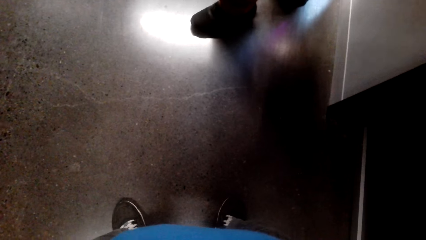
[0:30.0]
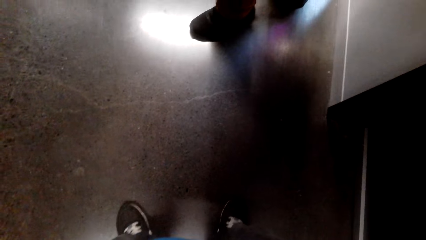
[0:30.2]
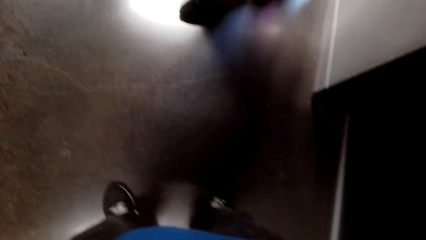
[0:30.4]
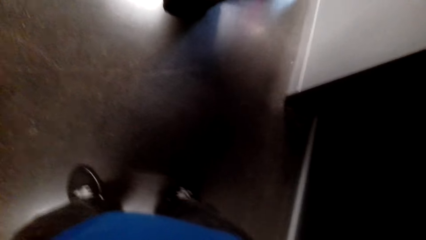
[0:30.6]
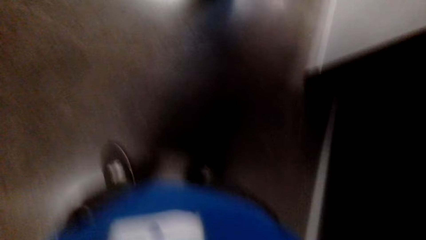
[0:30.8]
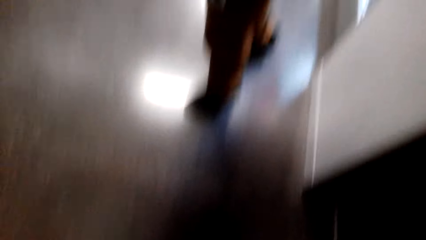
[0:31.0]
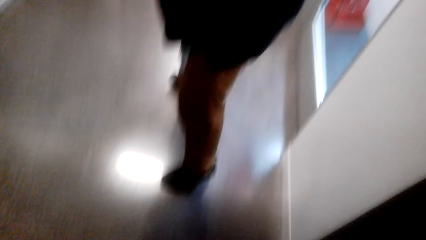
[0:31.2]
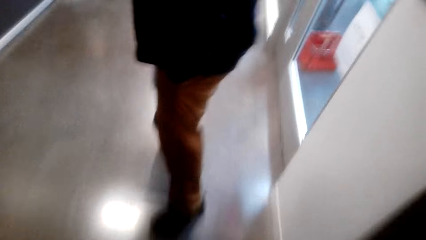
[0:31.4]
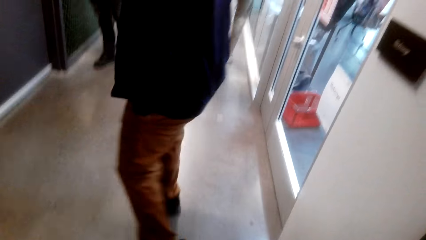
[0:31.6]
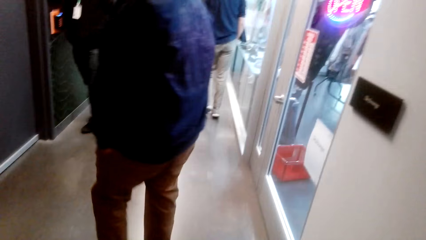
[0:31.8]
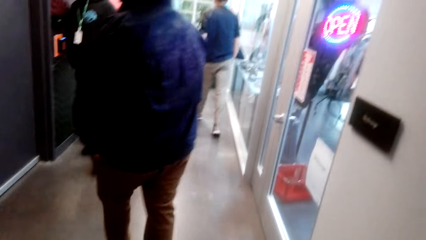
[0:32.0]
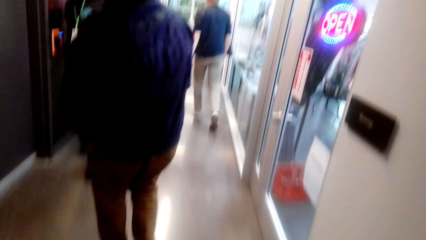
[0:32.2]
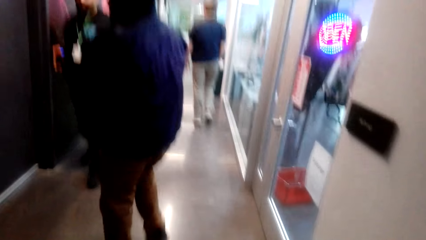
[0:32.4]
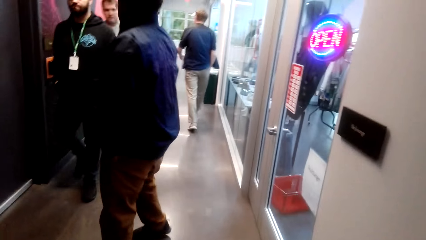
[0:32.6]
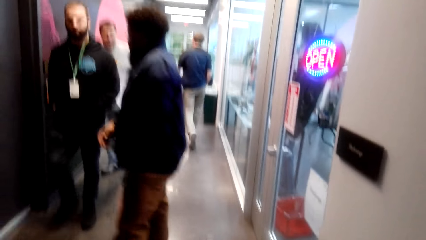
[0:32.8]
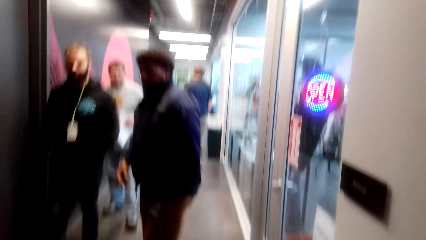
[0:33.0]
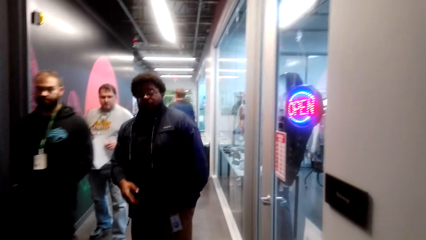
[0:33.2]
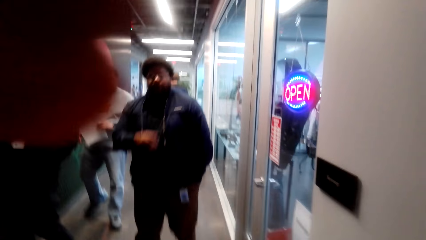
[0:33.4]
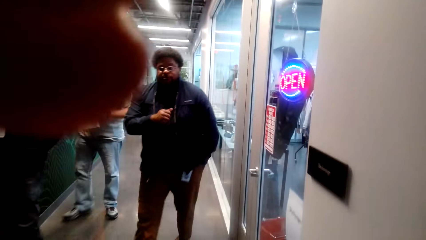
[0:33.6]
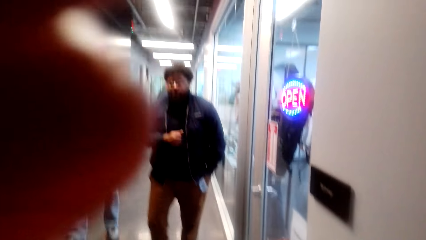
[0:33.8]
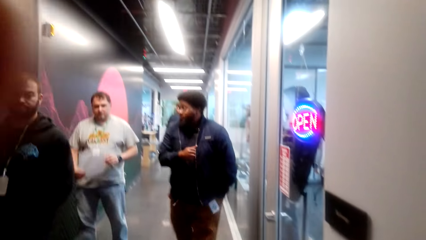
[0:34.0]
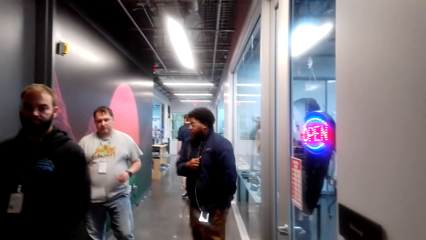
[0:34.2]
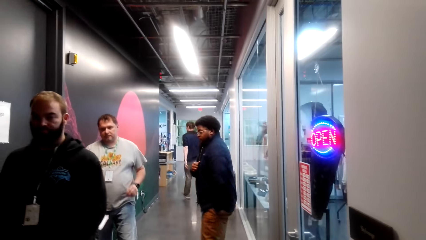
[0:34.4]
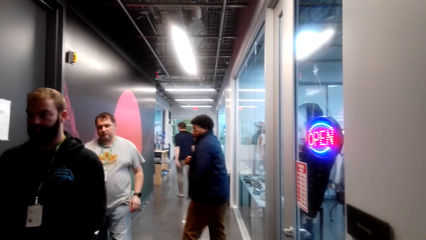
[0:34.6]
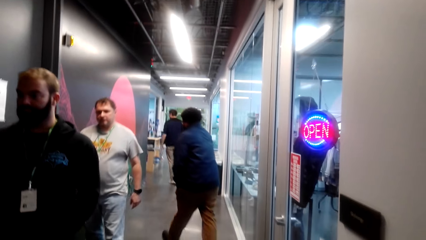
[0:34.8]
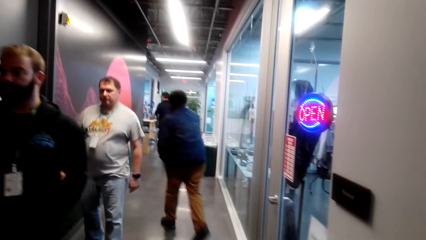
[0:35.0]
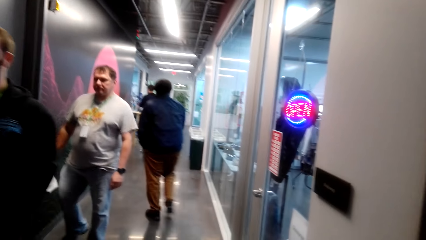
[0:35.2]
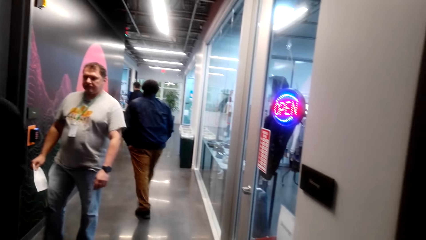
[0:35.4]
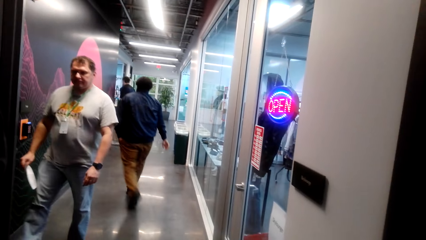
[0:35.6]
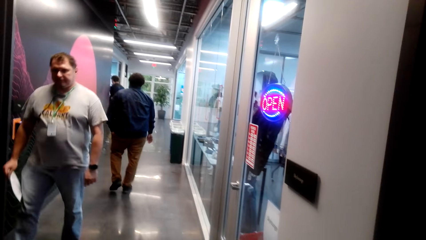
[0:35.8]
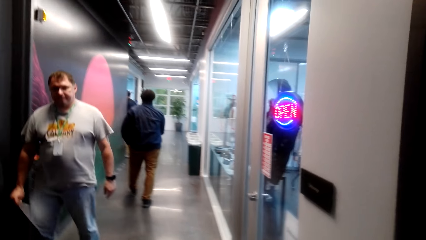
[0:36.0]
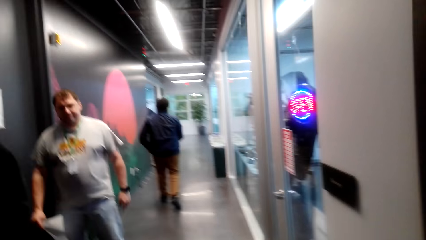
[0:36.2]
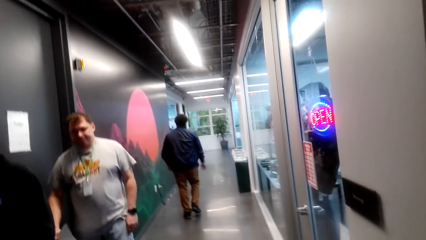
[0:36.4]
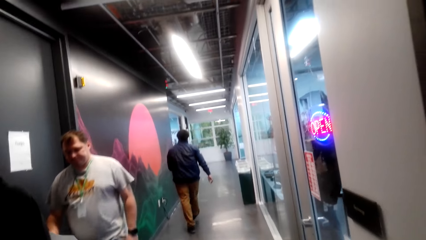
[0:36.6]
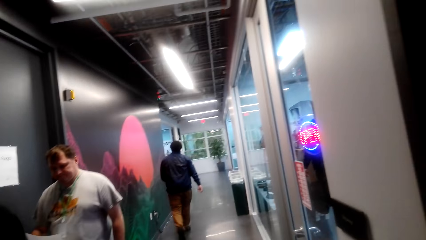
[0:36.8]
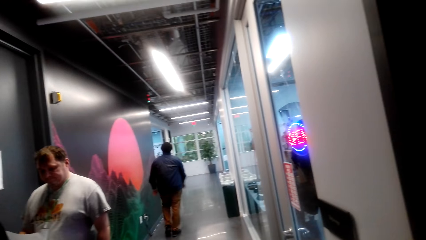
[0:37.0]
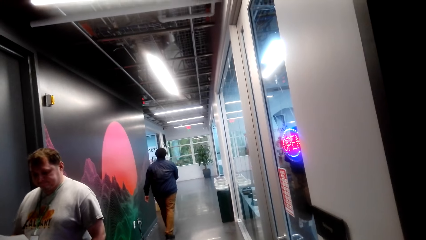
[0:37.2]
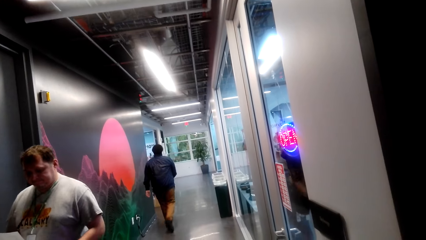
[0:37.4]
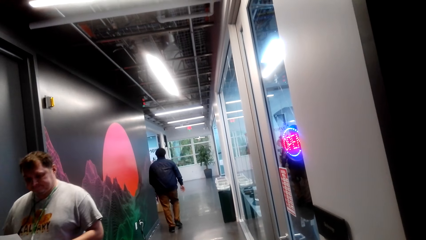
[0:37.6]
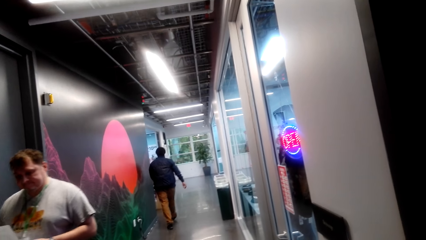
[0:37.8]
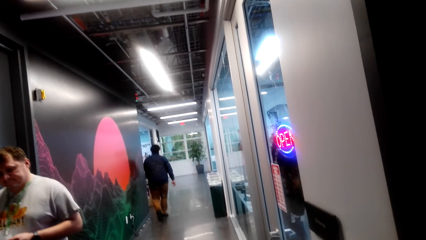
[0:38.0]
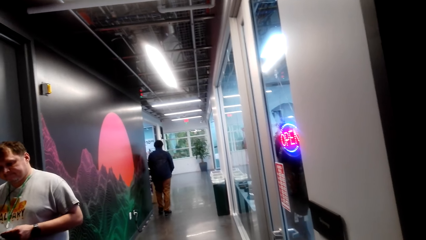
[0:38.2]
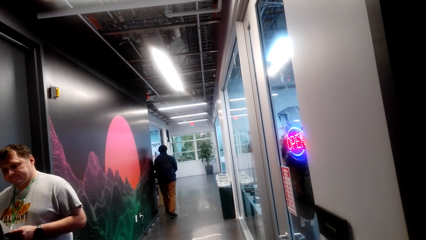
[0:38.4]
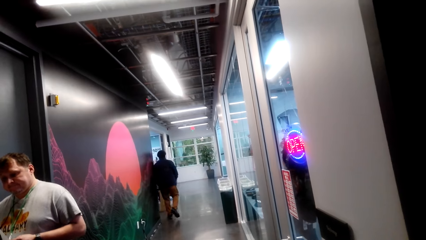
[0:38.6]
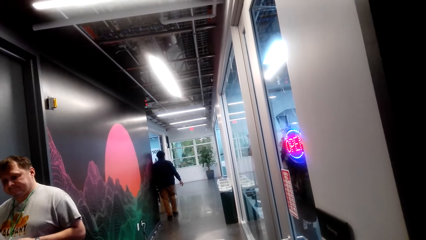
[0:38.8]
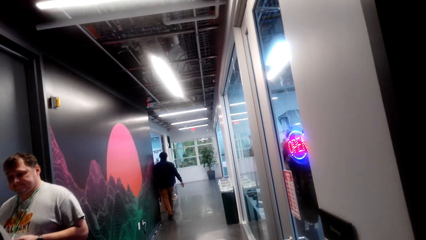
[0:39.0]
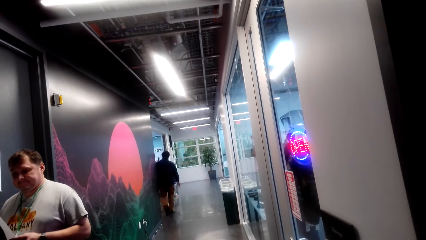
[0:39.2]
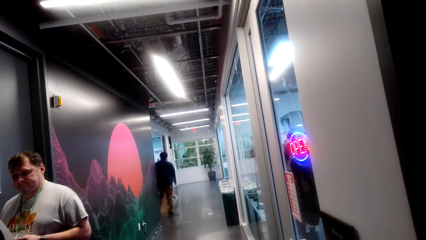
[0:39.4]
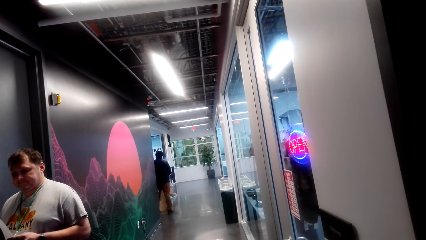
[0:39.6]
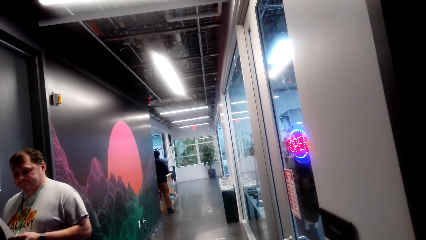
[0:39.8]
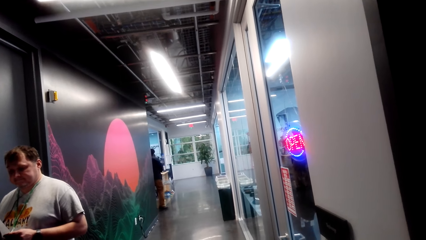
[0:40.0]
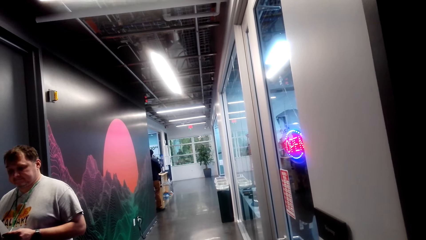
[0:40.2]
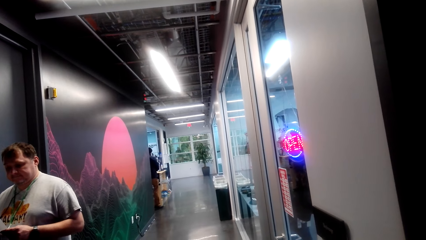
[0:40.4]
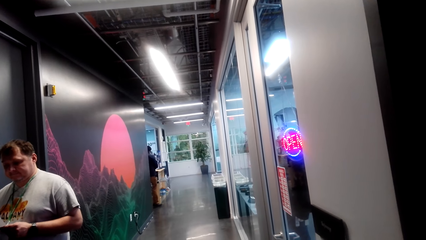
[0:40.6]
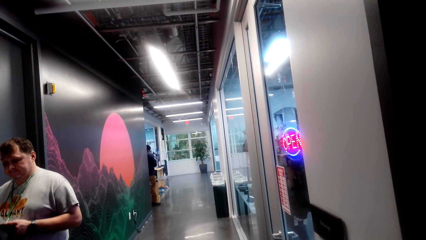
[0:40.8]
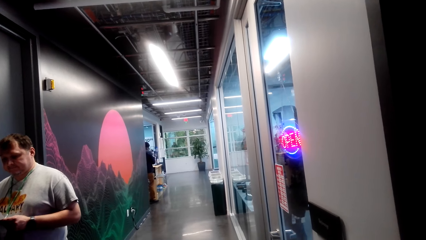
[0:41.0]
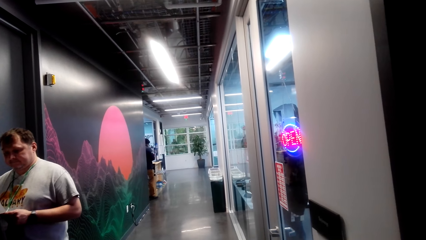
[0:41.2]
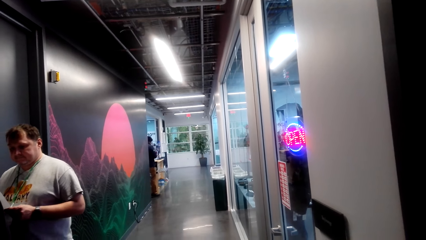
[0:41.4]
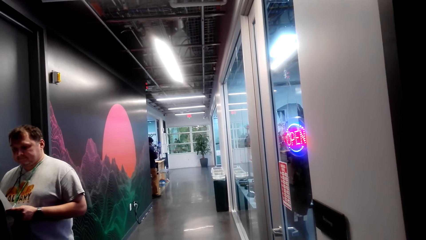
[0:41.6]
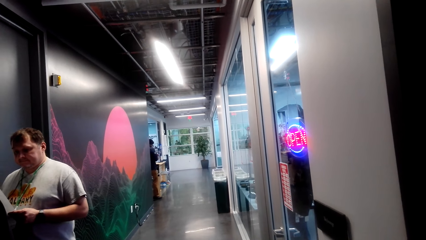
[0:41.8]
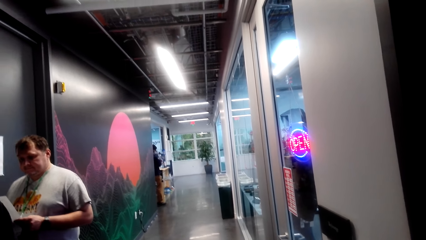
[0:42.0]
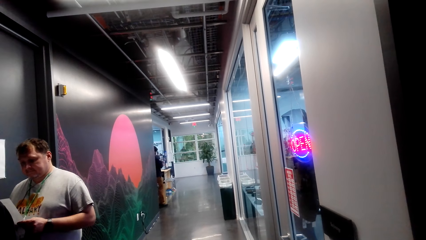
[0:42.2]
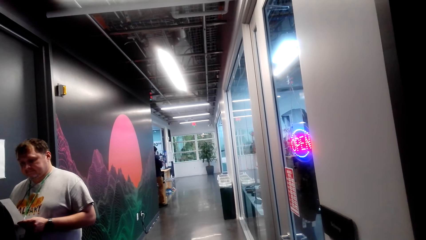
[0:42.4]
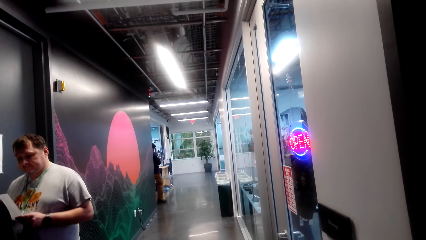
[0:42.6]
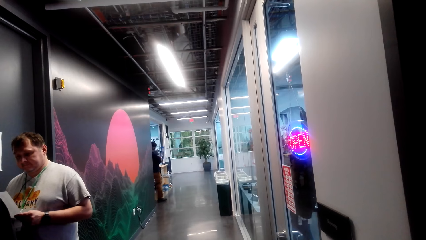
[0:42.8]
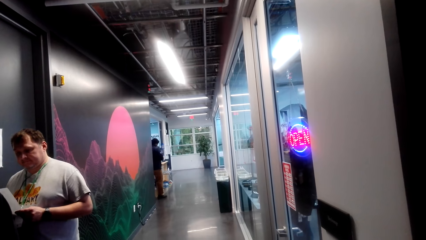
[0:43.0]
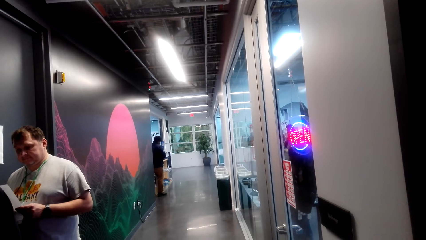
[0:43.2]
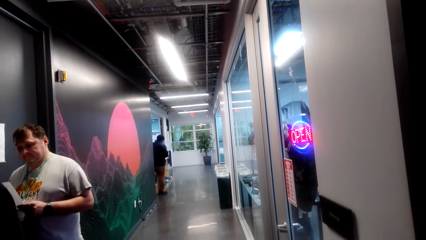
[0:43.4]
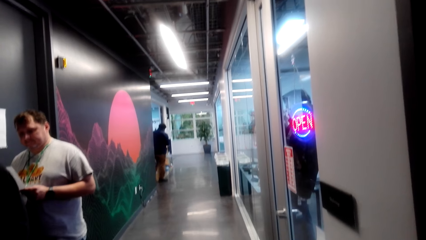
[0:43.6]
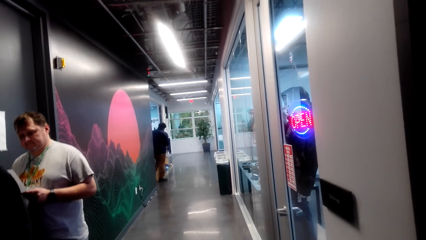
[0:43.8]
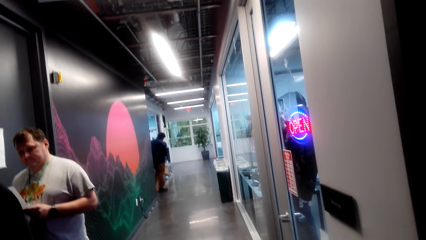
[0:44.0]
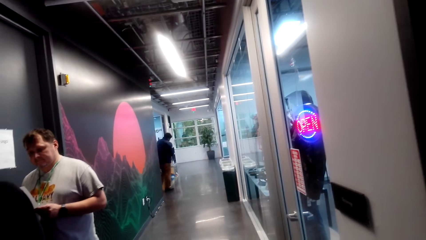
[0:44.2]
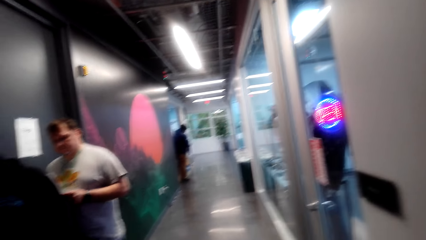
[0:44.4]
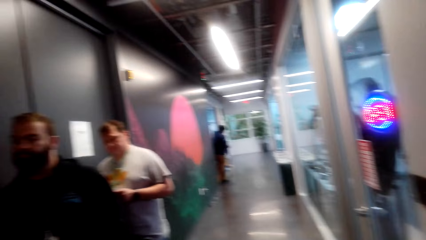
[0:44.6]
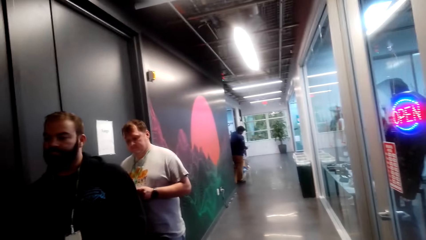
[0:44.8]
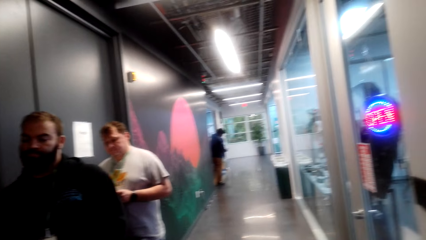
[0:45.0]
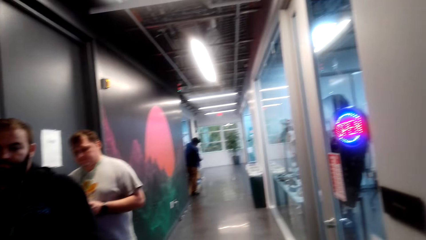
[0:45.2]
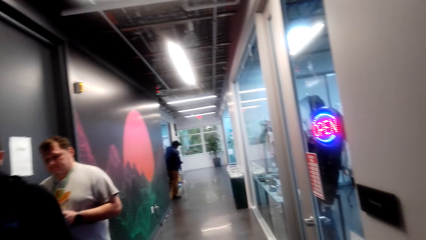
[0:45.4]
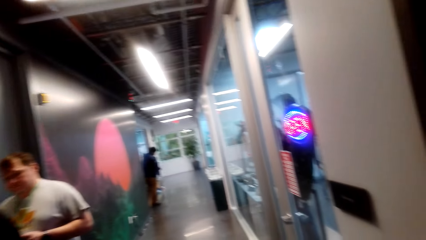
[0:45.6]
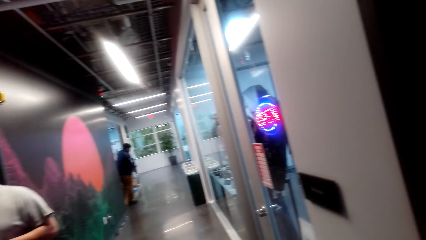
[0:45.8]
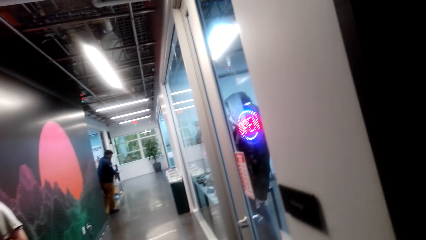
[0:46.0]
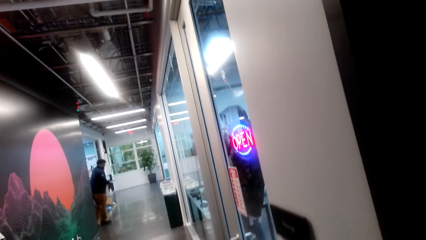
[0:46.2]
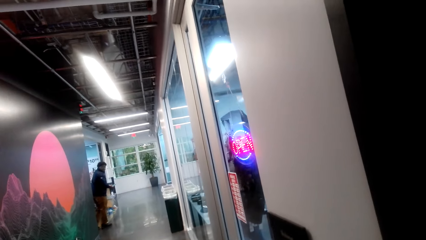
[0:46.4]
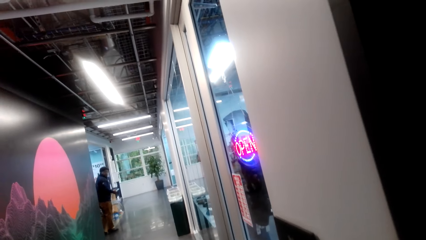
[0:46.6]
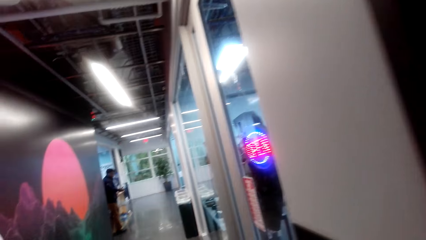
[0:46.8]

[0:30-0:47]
A person looks around.
